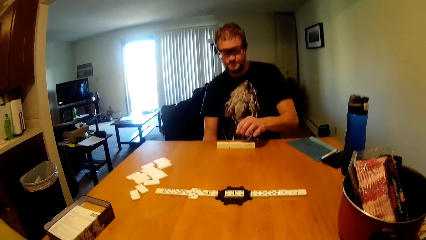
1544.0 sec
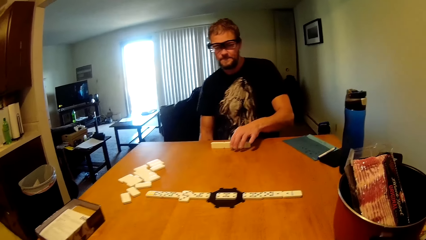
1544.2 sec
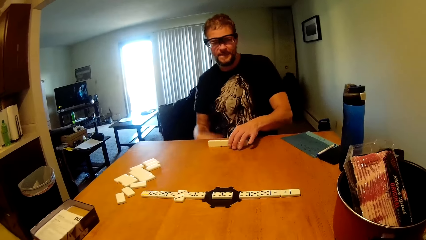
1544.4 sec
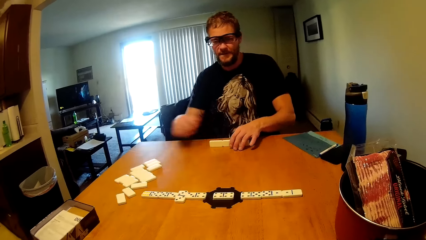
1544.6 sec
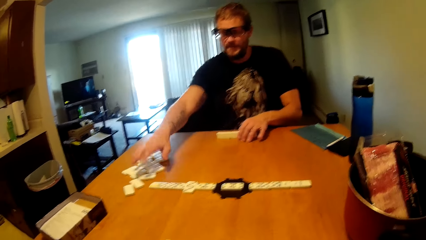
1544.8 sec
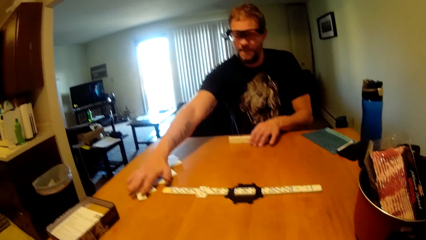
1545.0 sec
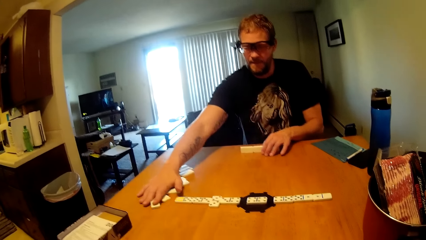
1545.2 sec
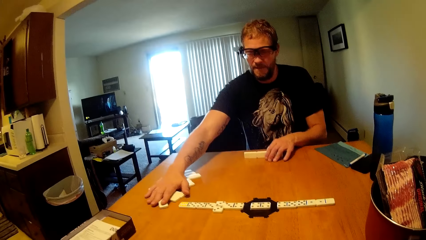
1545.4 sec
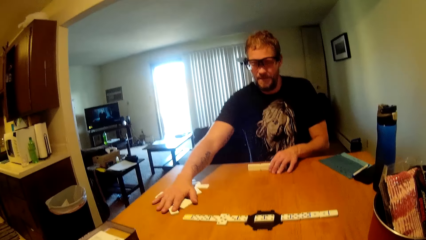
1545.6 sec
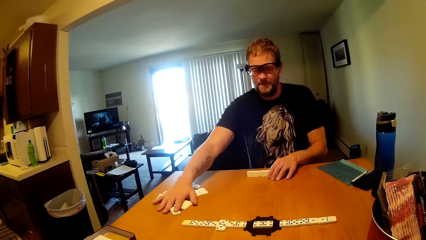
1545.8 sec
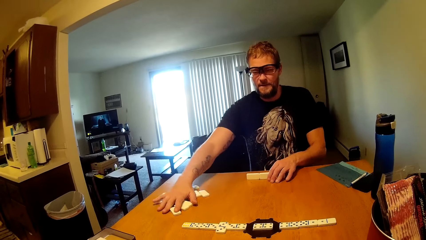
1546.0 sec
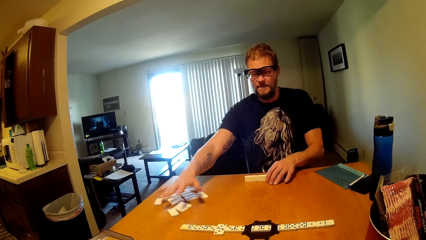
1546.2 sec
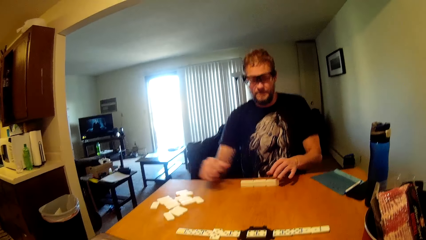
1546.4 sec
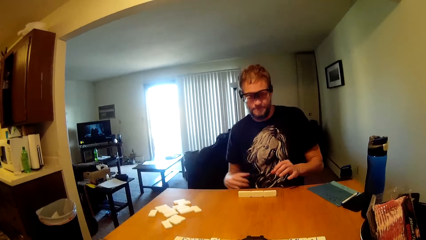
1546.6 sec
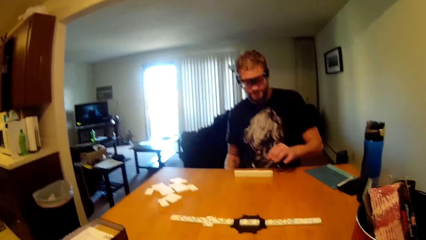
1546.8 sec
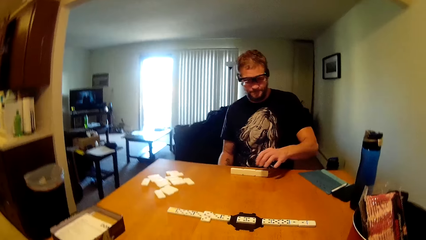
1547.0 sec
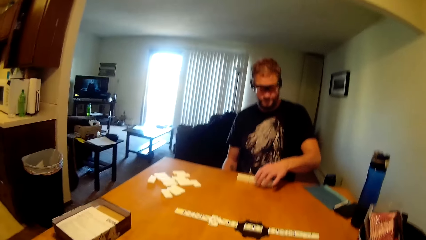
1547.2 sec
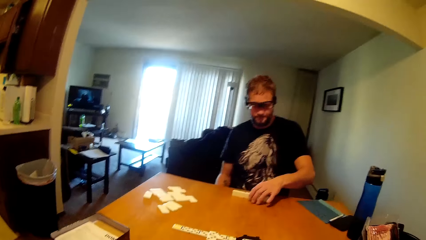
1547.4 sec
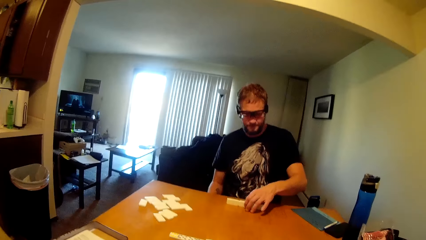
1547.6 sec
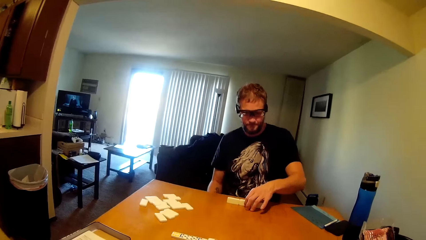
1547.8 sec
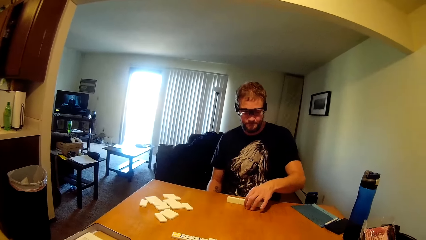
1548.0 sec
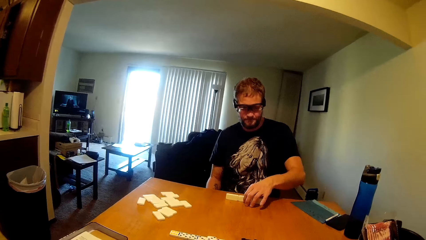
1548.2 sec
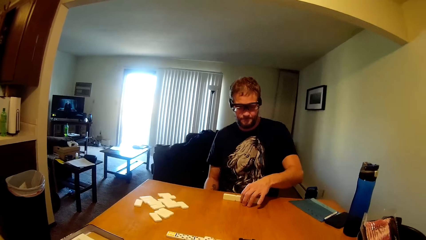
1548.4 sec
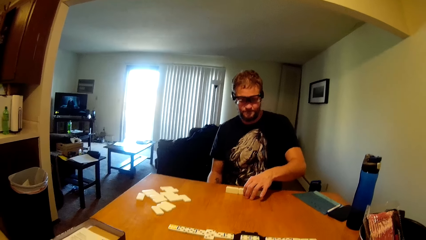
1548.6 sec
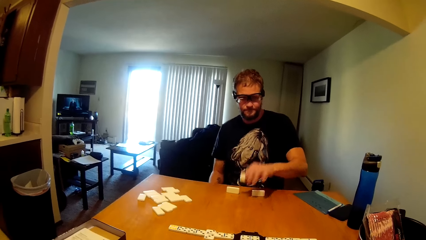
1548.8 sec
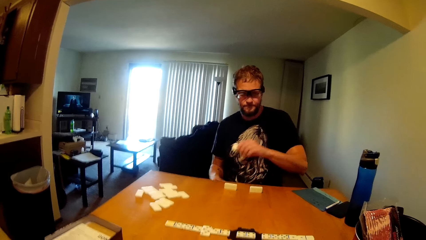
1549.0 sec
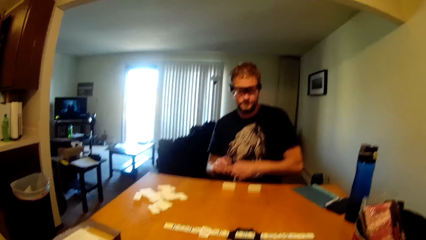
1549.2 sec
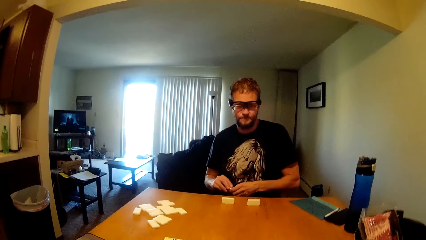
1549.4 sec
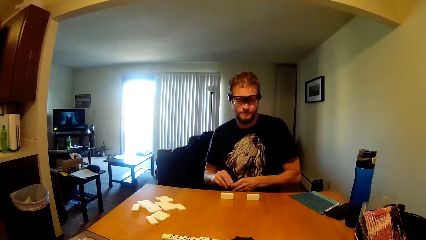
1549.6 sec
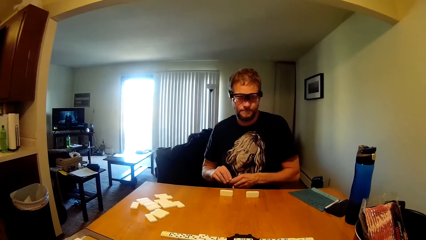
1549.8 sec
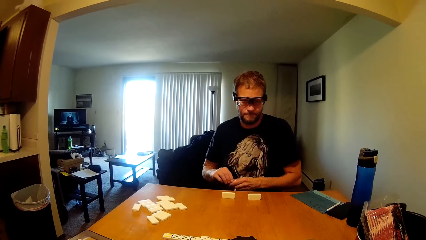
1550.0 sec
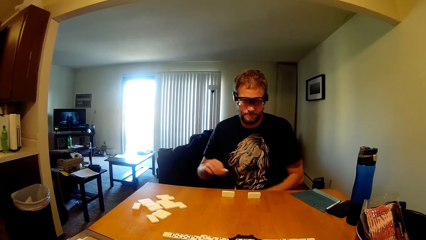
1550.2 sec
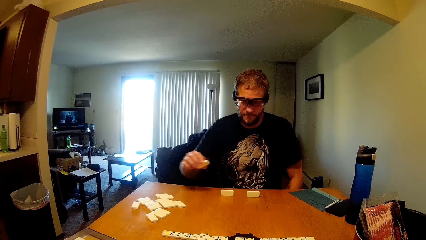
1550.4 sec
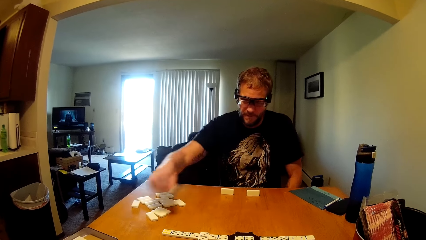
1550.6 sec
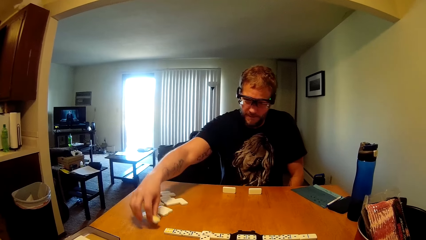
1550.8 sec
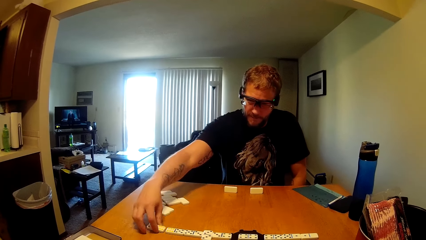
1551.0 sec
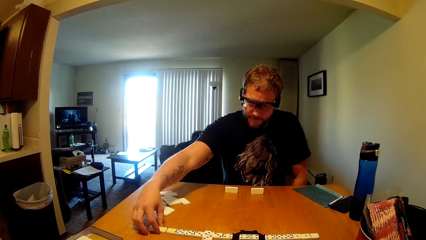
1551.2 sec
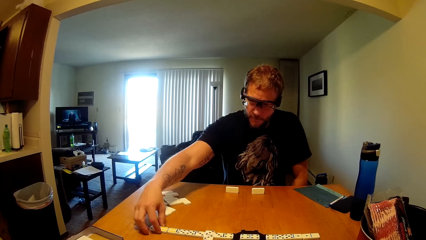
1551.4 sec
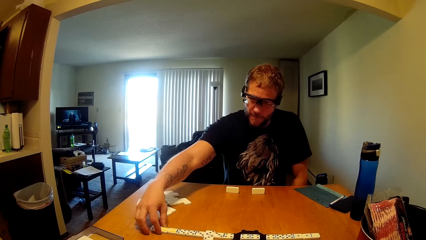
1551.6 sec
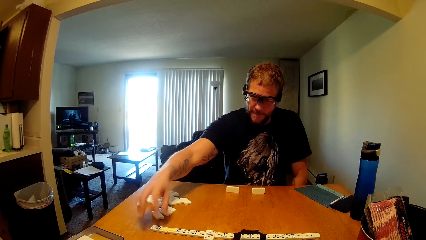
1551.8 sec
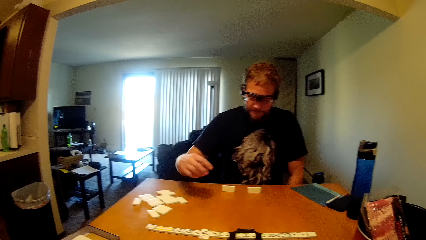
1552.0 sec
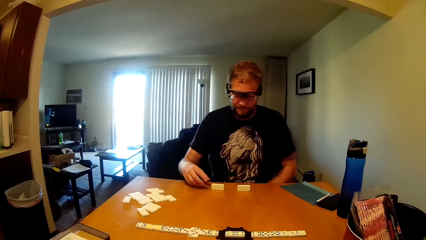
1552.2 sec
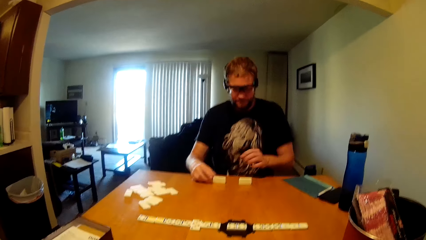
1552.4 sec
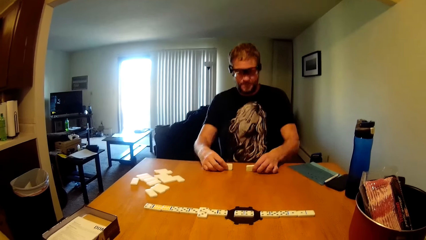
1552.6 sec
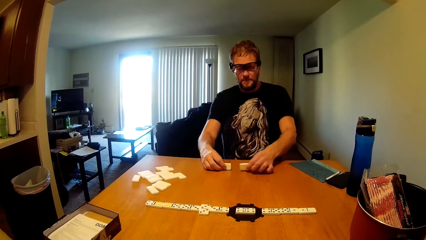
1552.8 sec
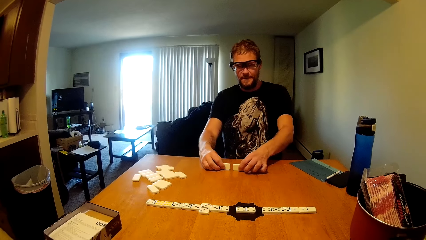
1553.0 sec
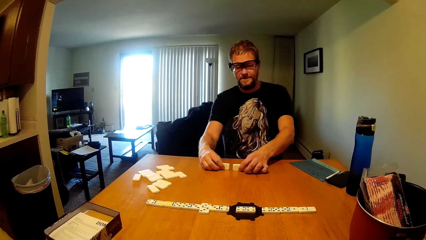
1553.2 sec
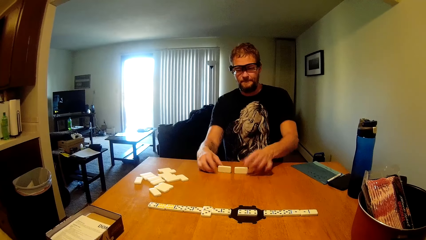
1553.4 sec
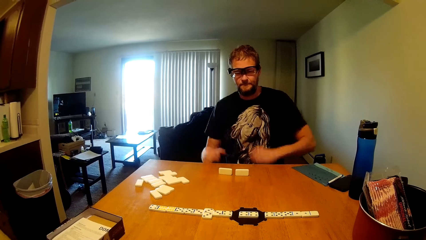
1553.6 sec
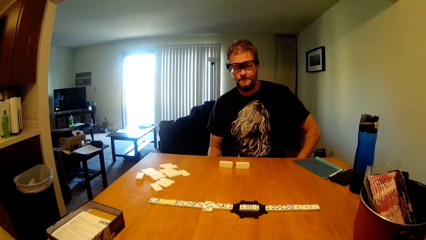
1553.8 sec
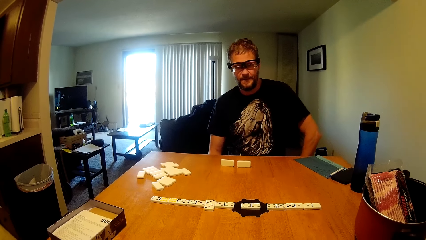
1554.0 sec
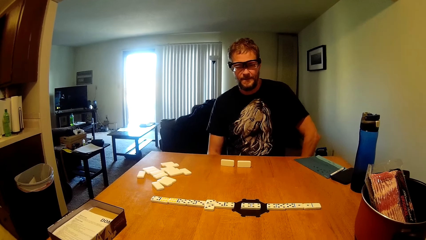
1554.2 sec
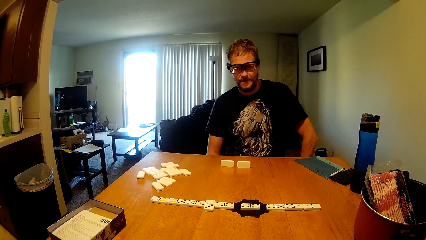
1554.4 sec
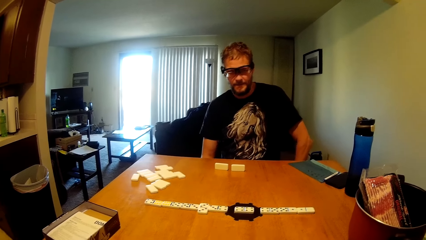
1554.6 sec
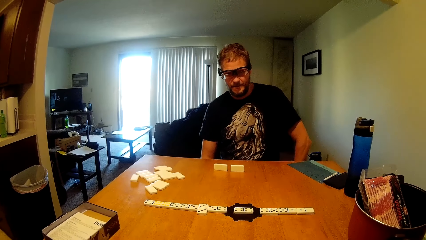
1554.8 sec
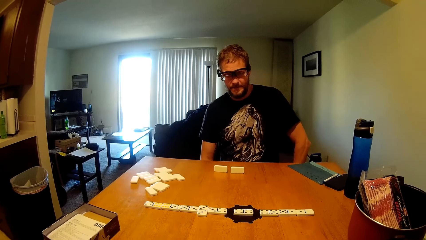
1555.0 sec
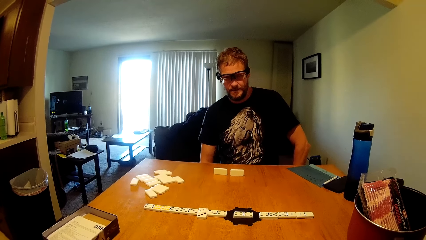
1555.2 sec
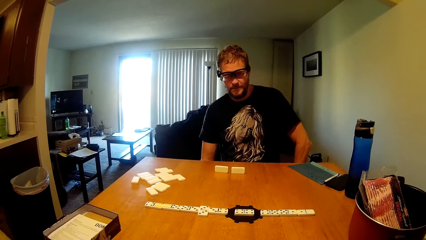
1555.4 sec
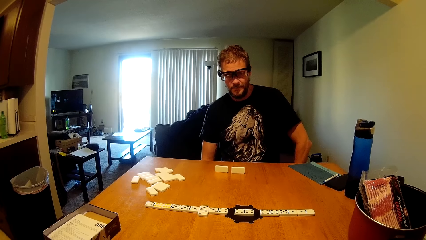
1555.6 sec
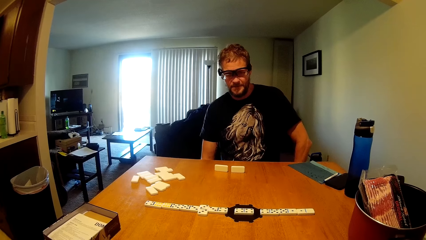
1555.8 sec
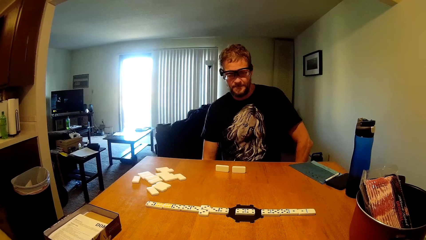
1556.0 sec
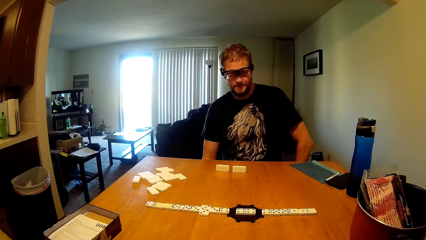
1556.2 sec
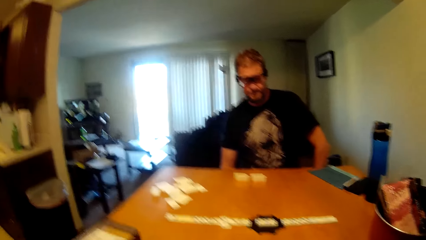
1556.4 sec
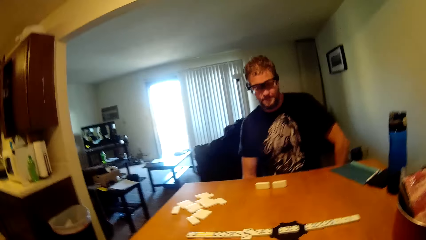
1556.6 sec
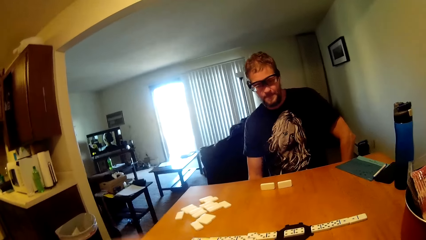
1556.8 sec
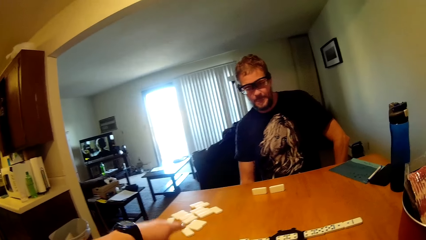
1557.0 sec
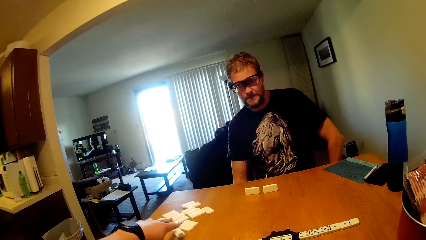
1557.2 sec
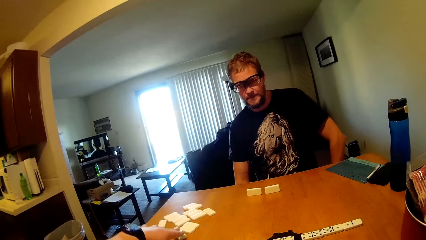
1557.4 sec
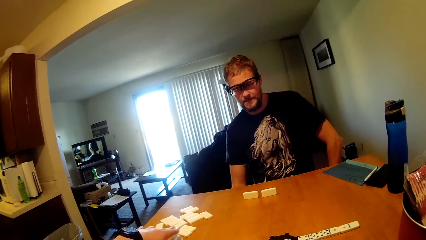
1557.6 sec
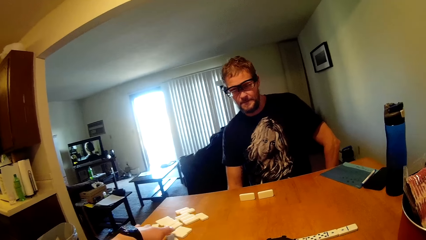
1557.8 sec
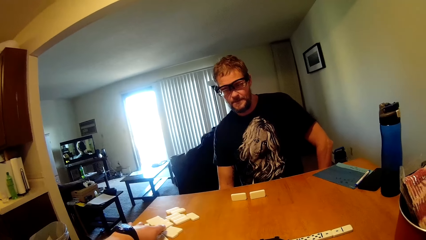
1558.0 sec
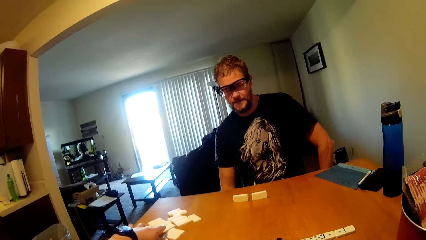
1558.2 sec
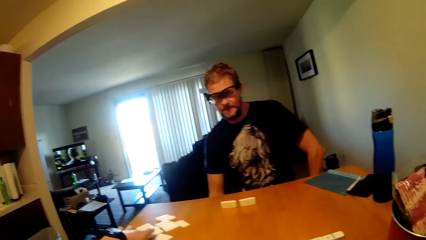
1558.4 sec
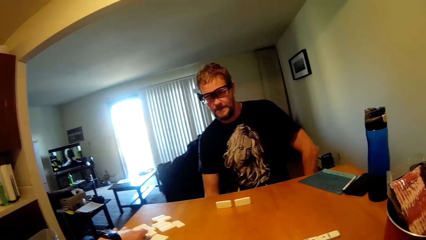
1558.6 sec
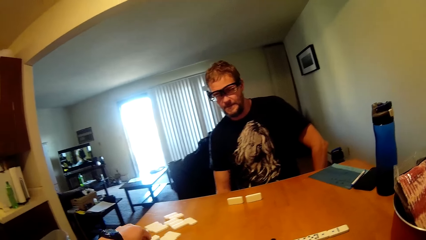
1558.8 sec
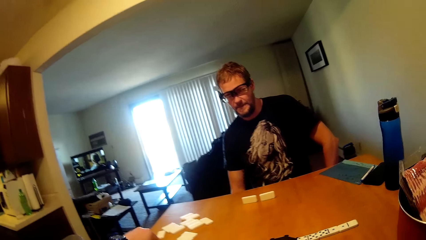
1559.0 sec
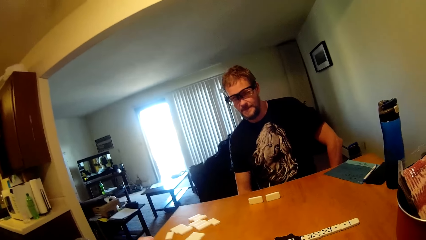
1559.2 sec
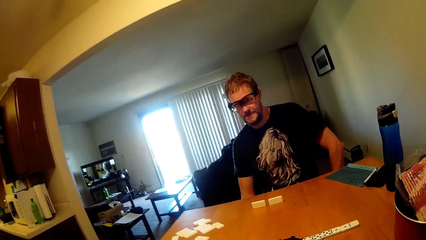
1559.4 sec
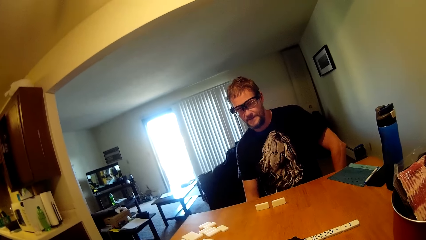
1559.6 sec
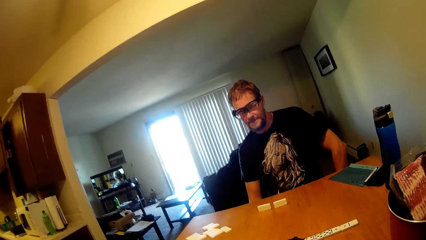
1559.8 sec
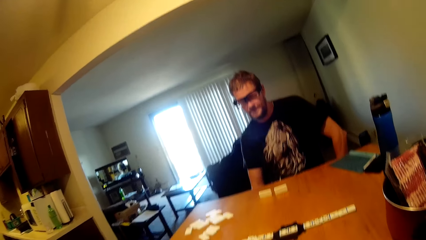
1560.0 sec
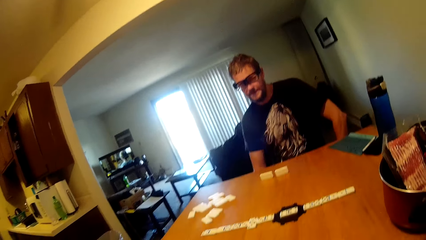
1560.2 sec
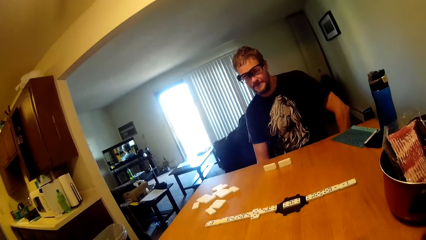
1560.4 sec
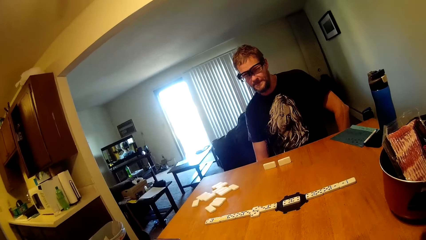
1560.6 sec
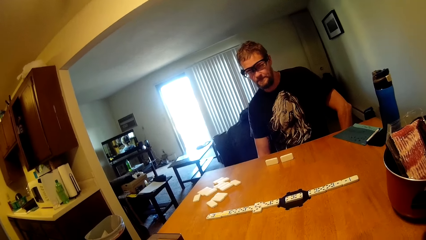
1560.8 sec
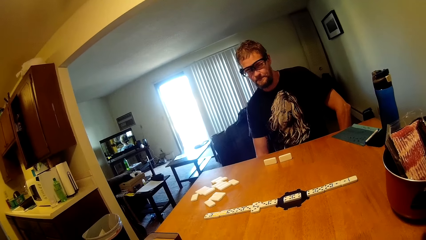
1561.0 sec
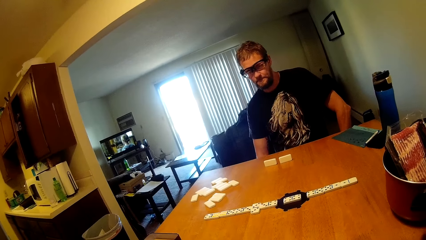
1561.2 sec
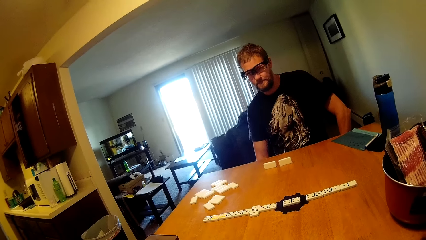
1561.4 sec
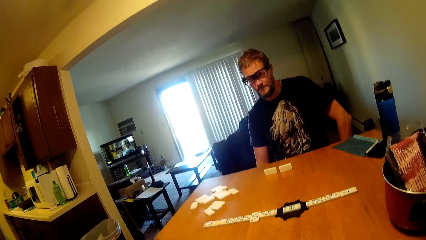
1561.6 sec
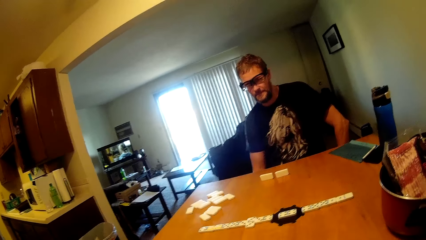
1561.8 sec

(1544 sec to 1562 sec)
A man picks dices from the table. The camera wearer touches the dominoes on the table. The man picks dices from the table again. He displays the domino on the table, puts down a dice, arranges the dominoes on the table, and checks the dominoes on the table. The camera wearer picks dominoes on the table as he arranges them on his side.
